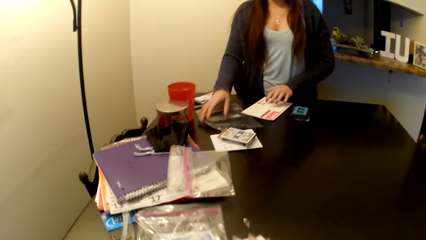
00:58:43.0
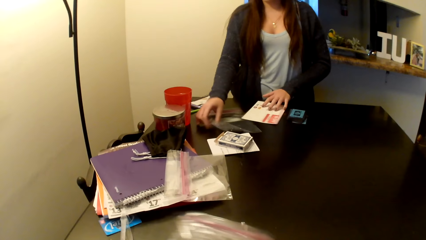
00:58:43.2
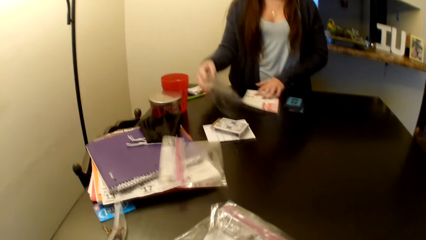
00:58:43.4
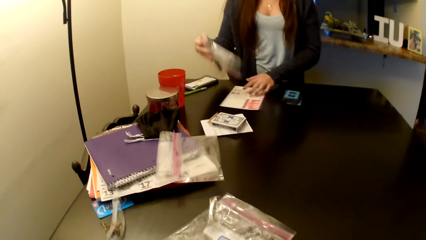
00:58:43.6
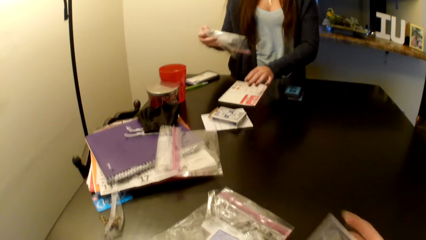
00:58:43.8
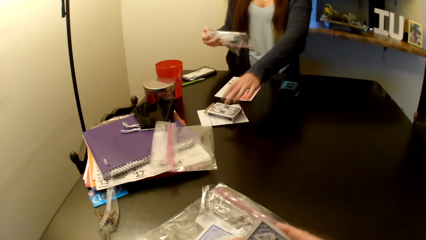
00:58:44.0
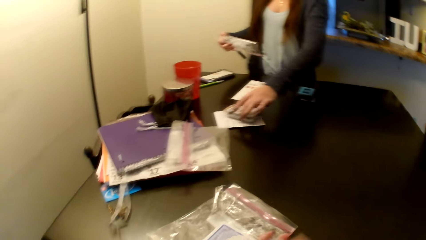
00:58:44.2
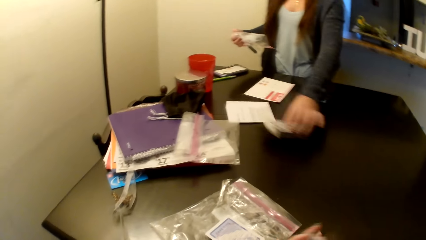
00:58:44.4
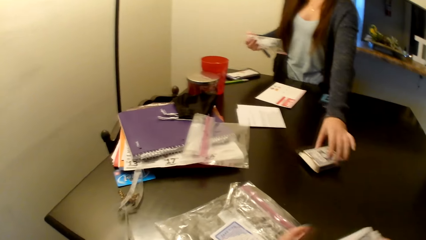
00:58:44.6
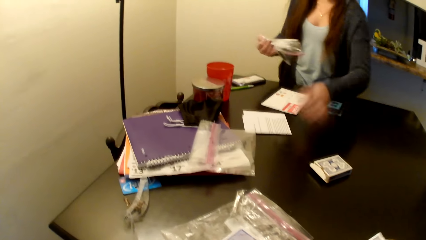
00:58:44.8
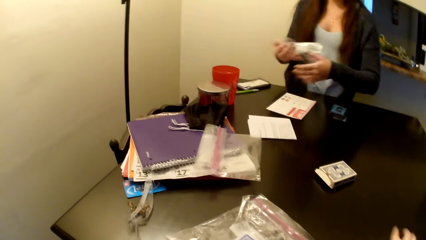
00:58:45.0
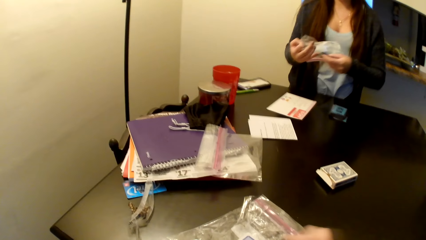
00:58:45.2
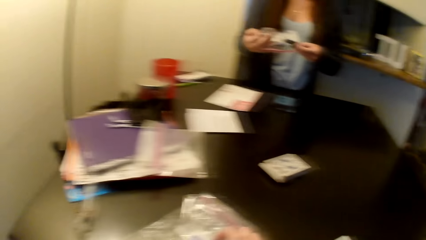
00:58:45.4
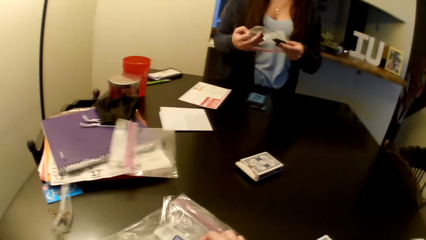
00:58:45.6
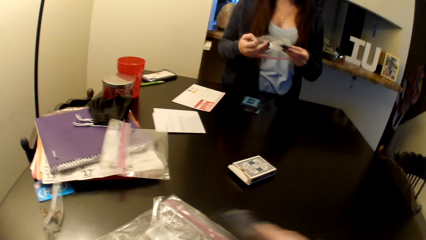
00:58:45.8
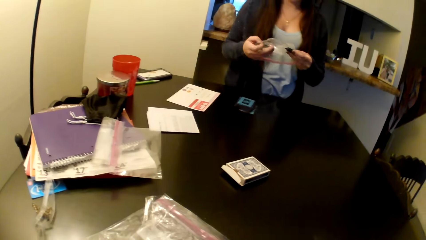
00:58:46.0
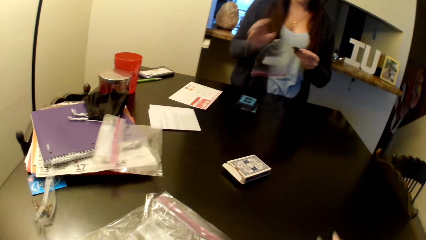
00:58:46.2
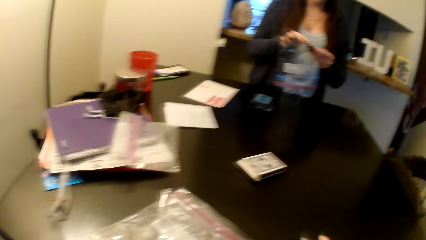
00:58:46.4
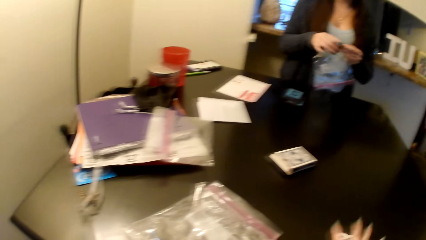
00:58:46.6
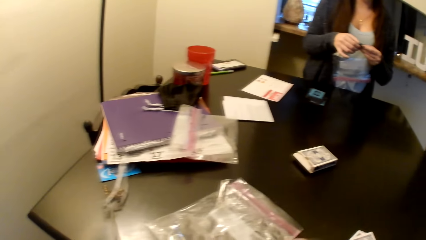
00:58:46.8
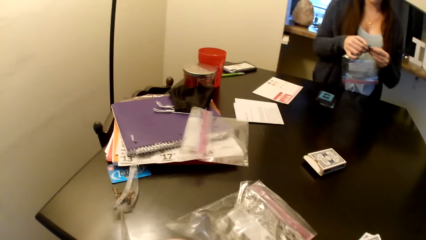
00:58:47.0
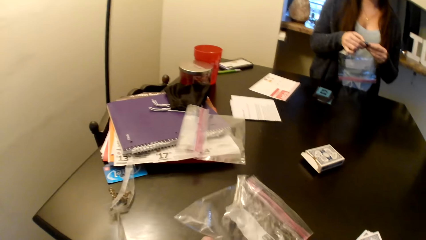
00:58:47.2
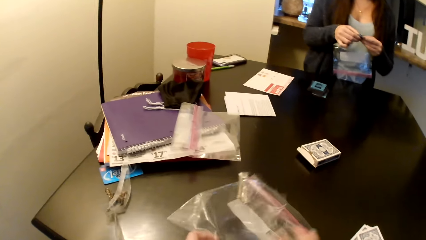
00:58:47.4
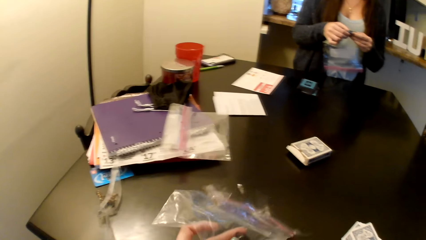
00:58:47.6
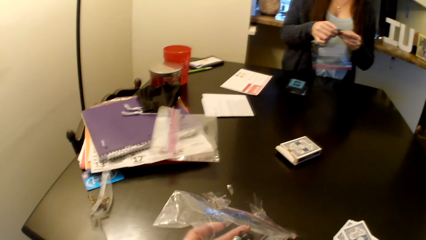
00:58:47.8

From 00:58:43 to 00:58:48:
A person picks up a piece of paper. The person moves a card box on the table. The camera wearer picks up a piece of nylon paper. They pick up the piece of nylon paper again.
